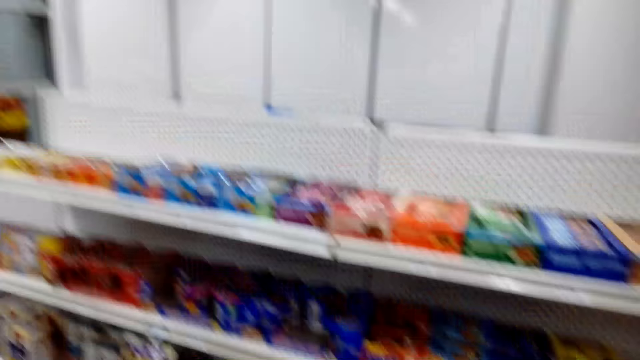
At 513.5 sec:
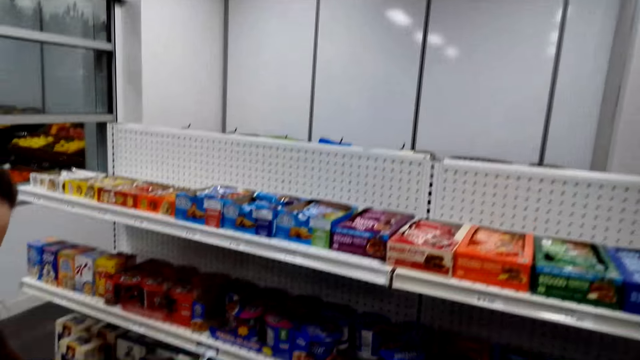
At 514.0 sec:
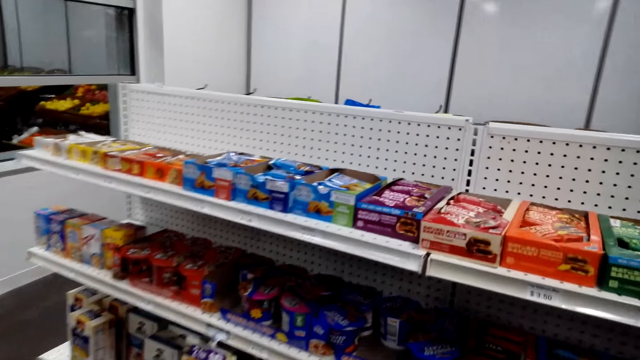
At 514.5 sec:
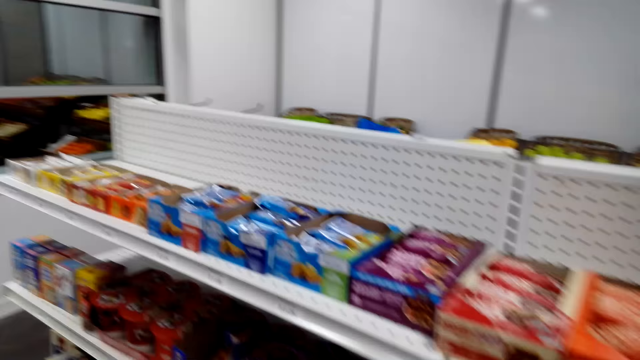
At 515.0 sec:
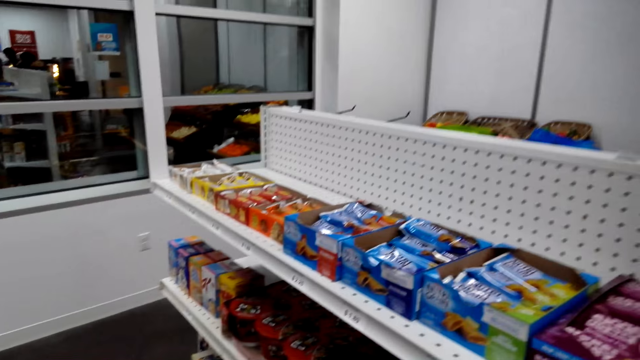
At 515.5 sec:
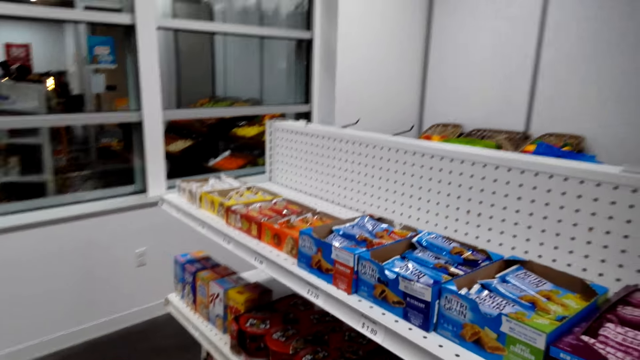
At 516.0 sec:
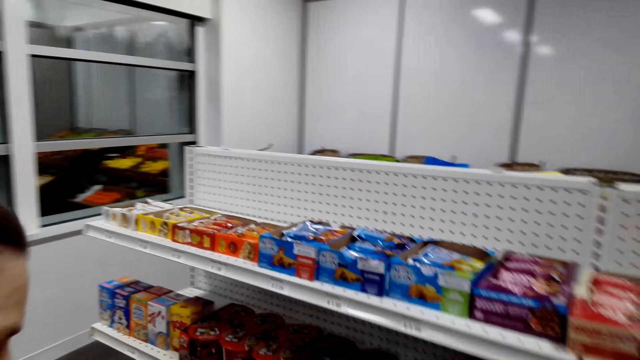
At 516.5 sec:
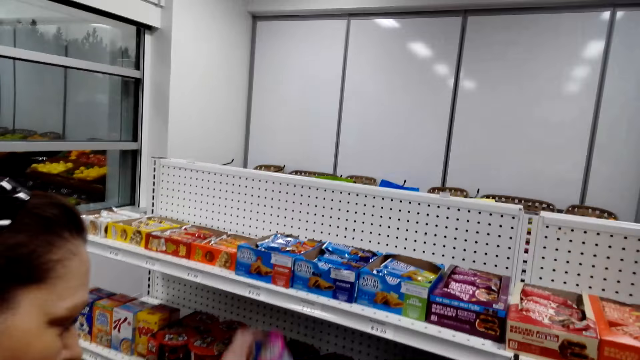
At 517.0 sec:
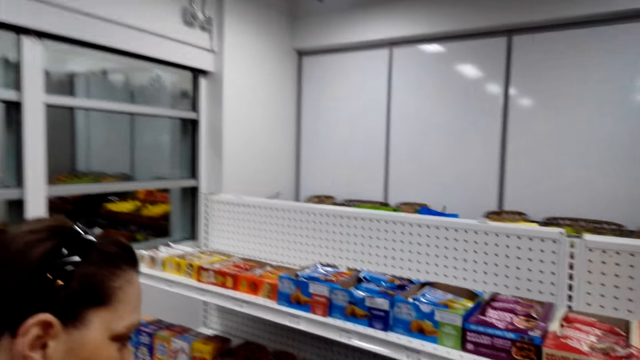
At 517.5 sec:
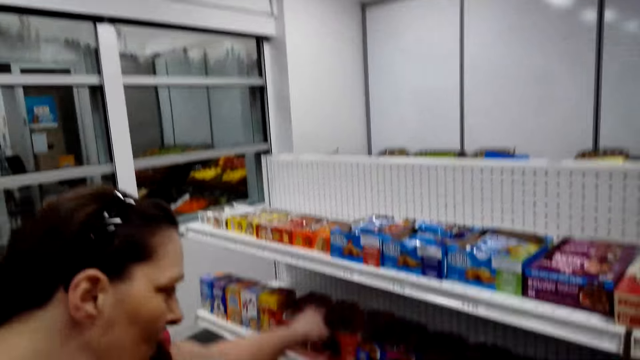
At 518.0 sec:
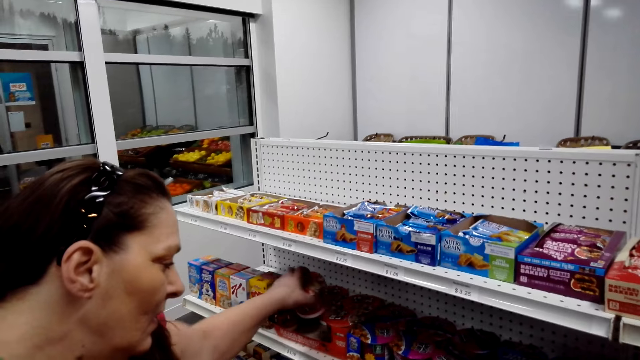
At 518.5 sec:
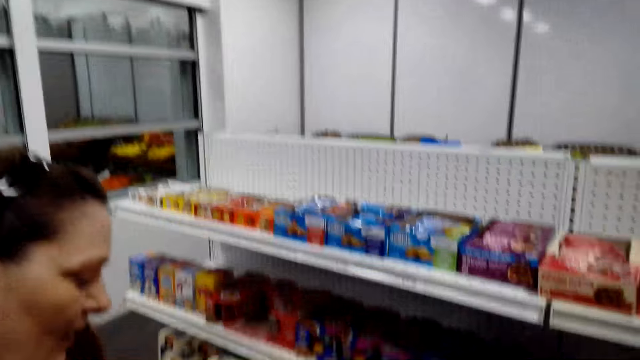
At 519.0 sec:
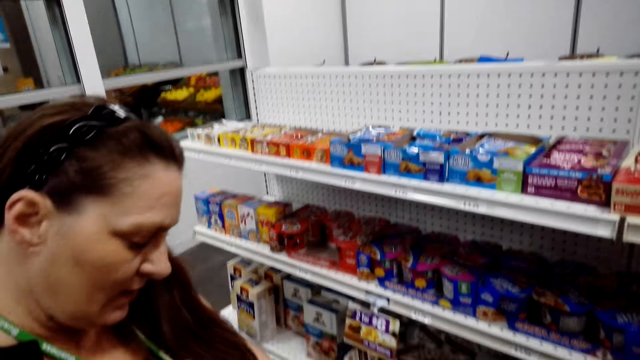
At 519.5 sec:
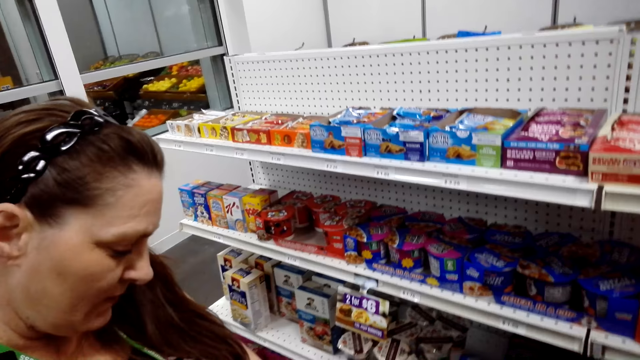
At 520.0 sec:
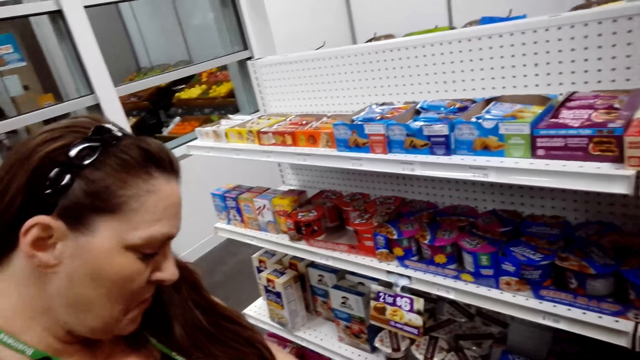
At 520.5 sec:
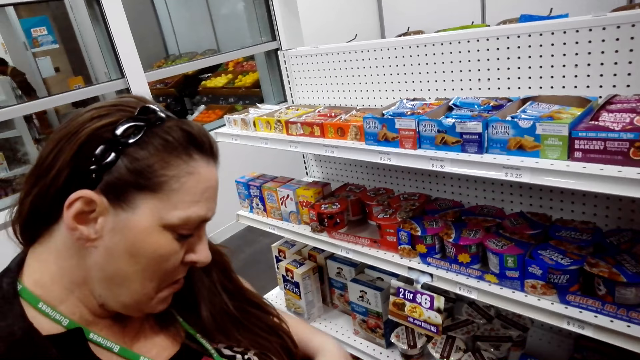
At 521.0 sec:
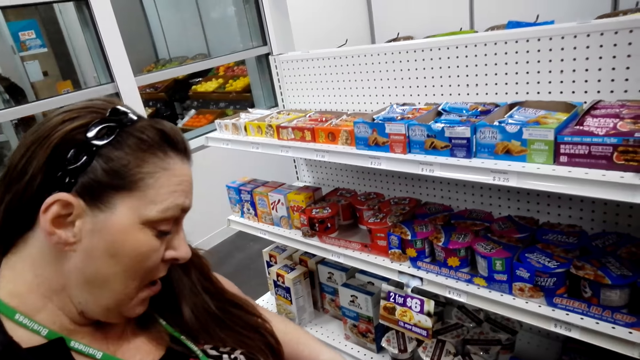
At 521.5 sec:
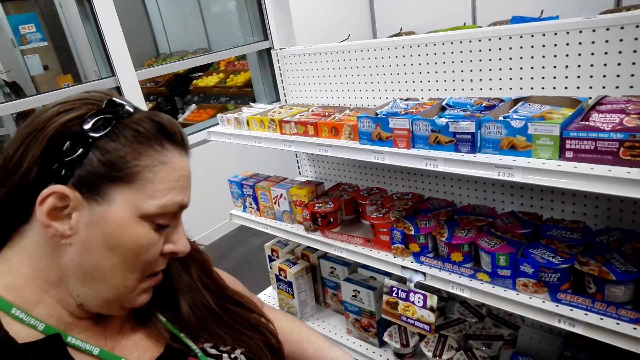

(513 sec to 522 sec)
The other woman picks another snack from the shelf.

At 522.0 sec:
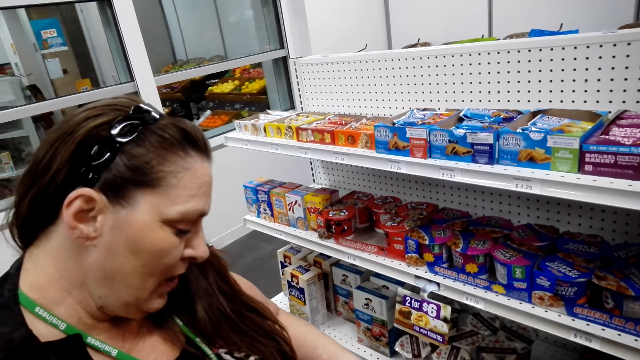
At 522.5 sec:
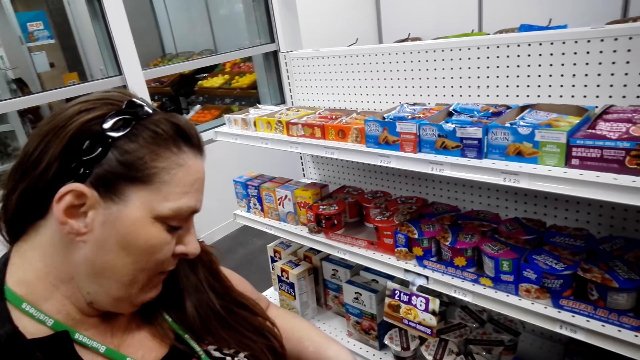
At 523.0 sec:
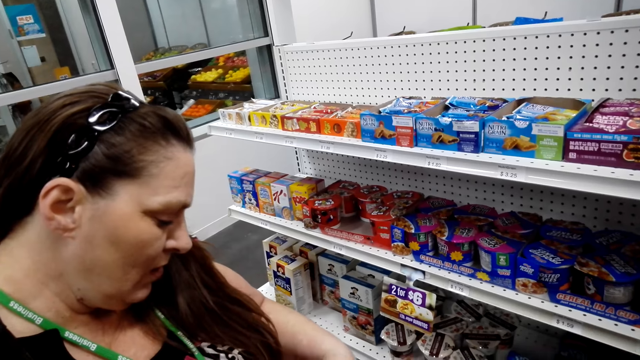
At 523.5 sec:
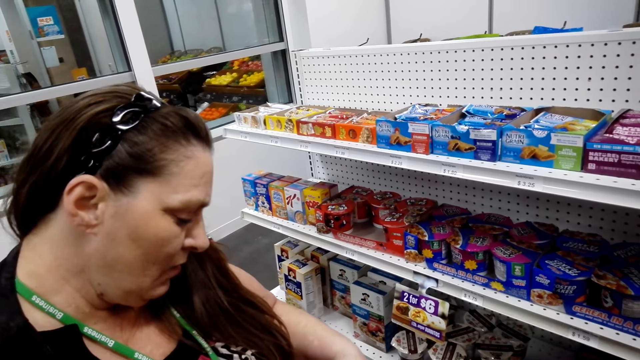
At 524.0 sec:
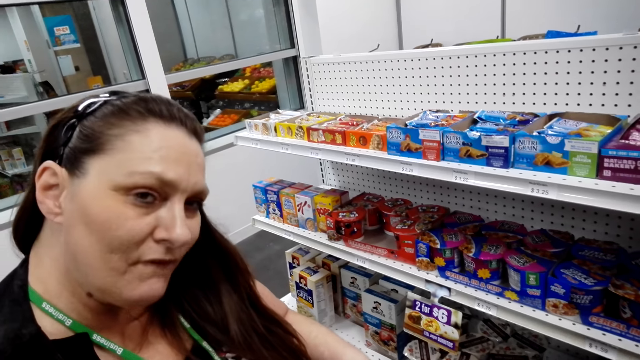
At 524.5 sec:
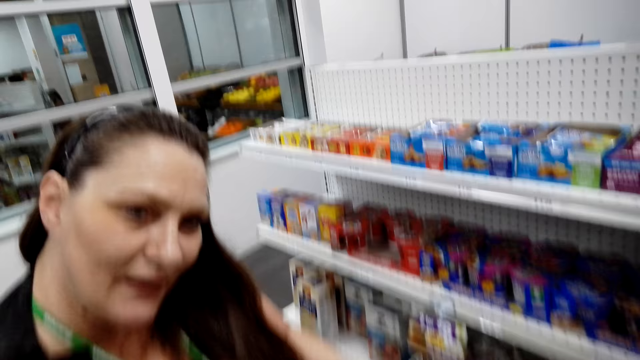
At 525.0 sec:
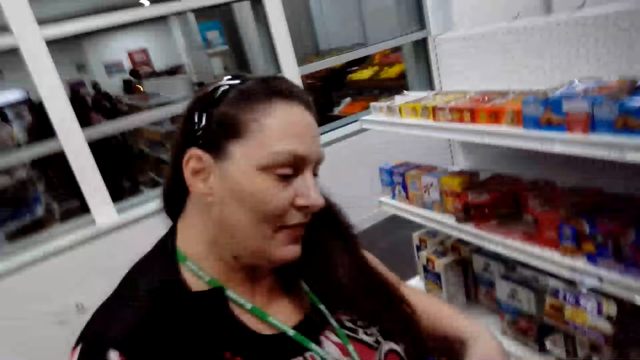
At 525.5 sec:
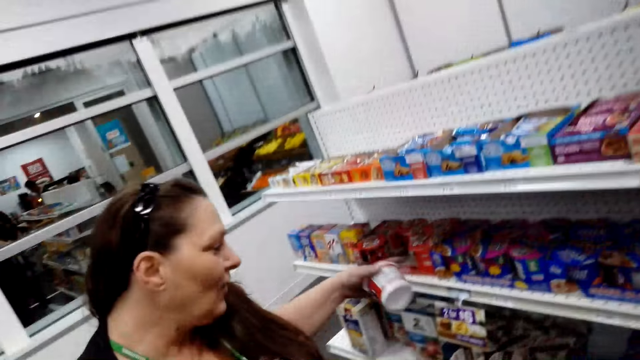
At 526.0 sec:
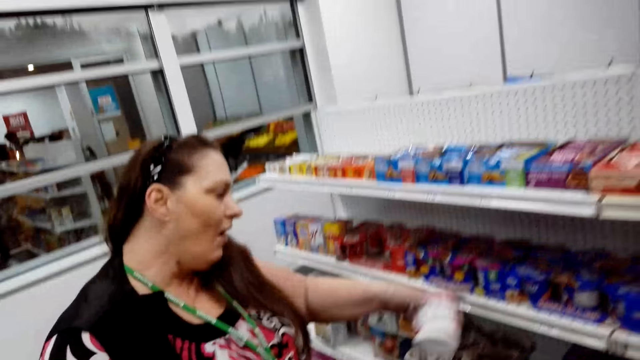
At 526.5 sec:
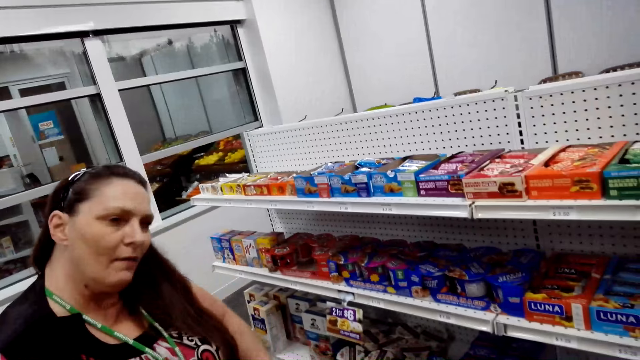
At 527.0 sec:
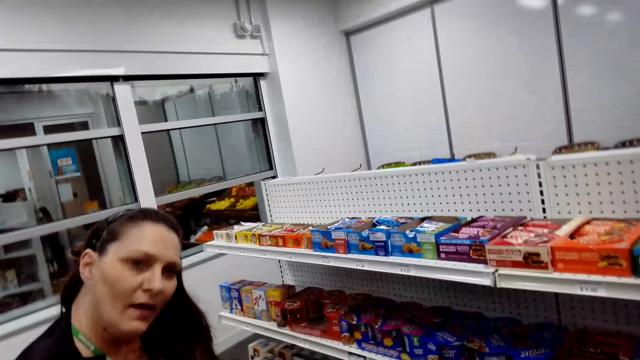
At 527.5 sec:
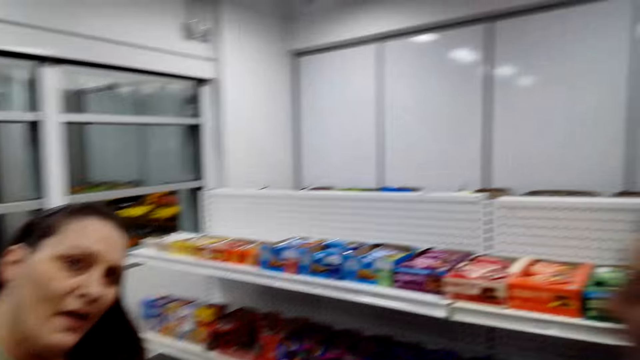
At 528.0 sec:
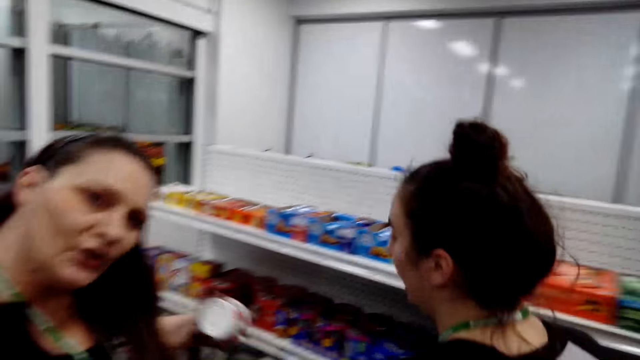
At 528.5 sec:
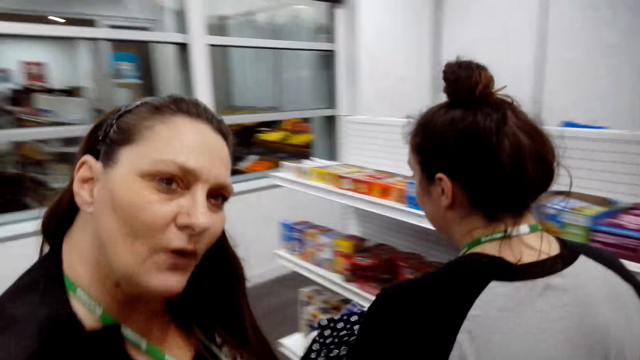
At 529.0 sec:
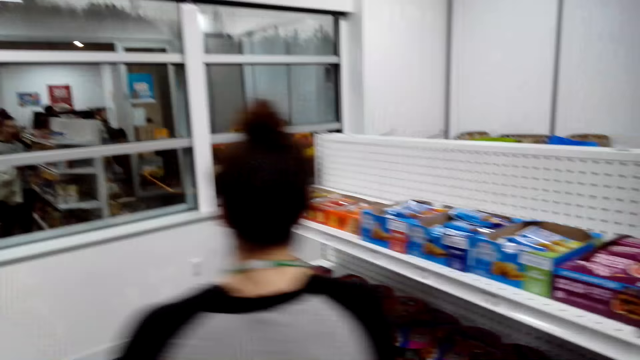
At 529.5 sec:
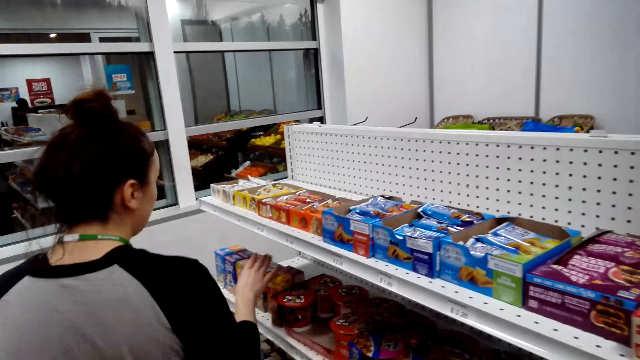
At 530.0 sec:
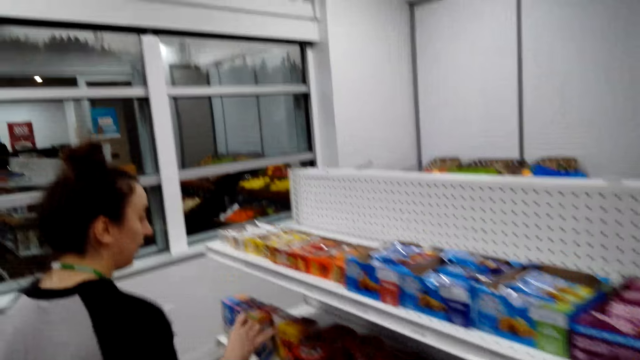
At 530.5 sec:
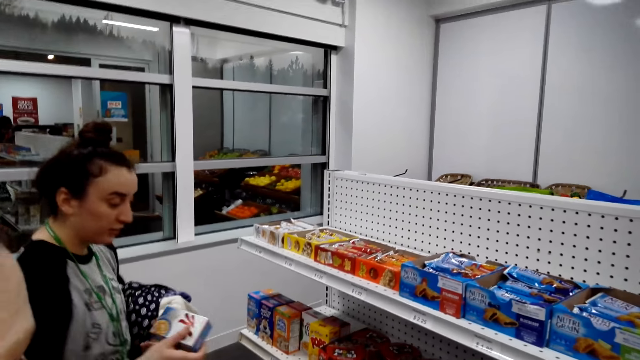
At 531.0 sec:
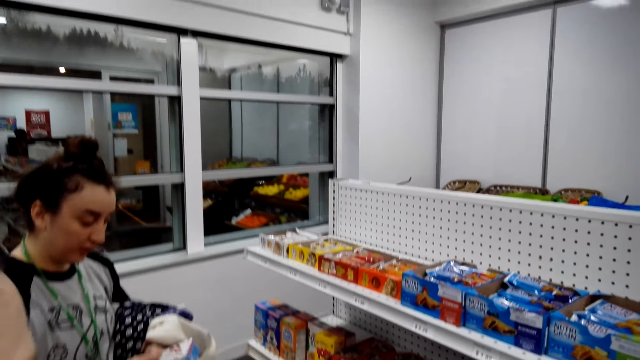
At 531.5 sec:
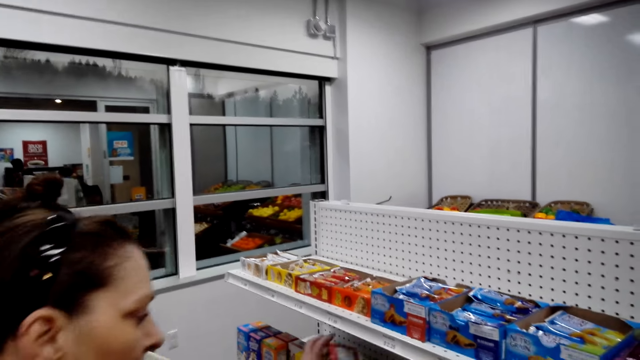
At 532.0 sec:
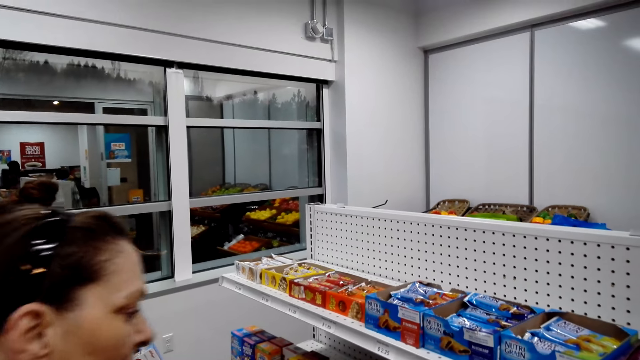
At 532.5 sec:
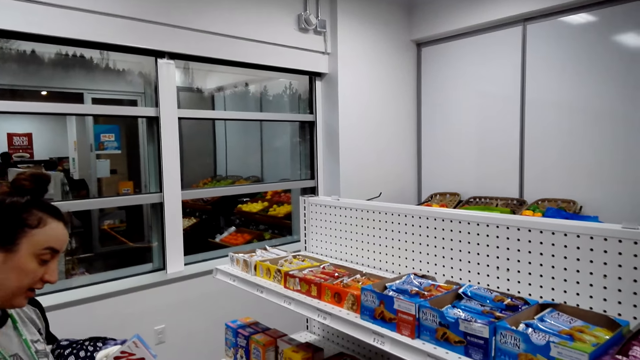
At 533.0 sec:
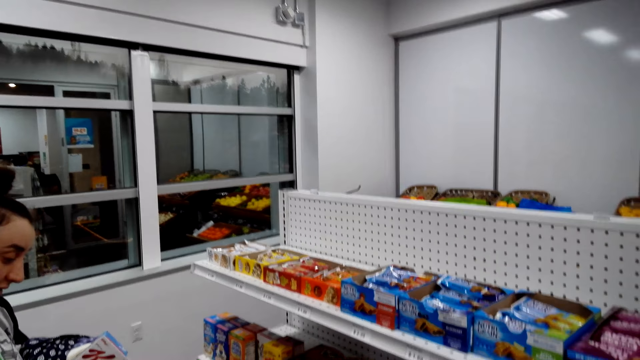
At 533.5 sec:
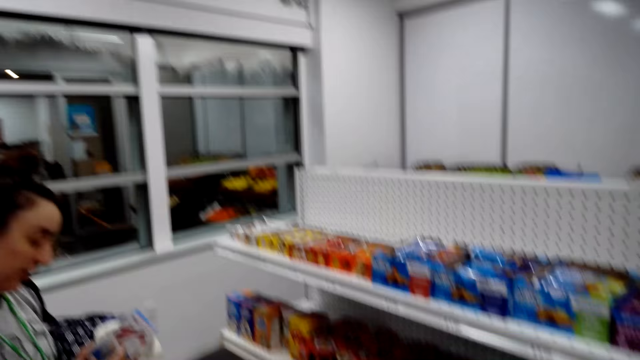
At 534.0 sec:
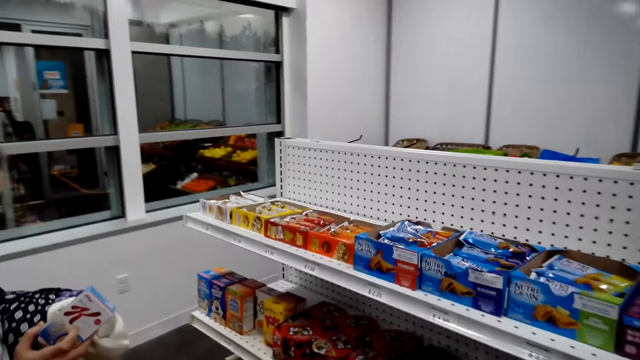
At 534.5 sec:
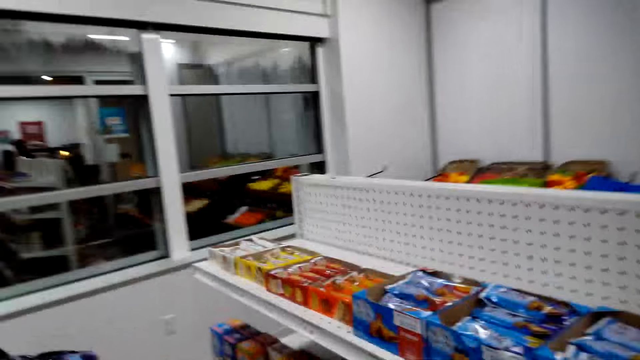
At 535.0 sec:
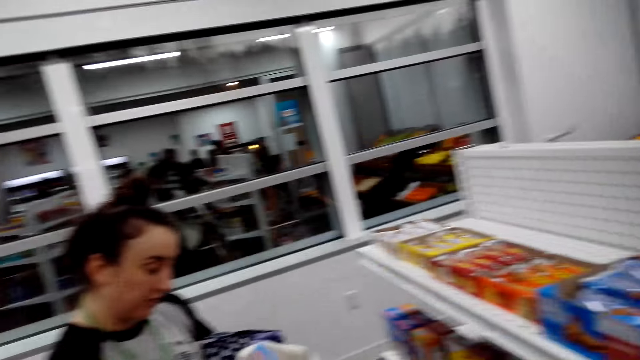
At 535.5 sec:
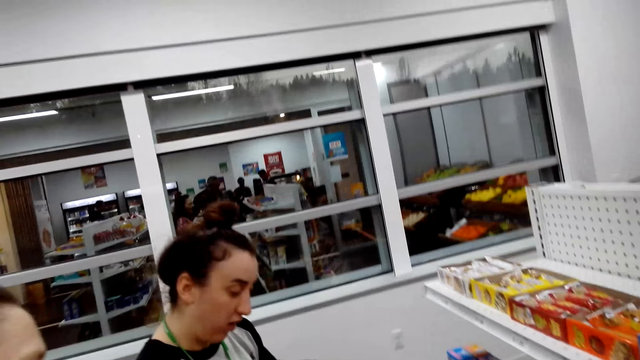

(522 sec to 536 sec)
The other woman talks to the camera wearer. The camera wearer talks to the other woman. The first woman walks around and picks a snack pack from the shelf. The camera wearer moves his body.
